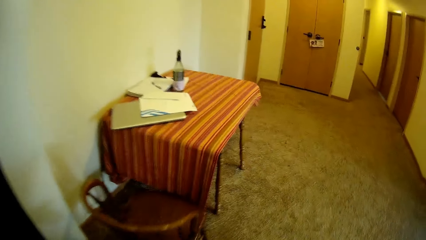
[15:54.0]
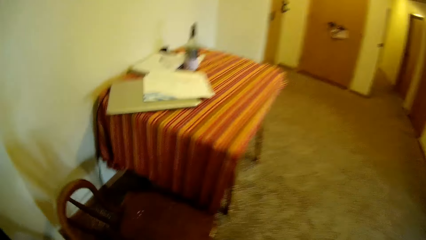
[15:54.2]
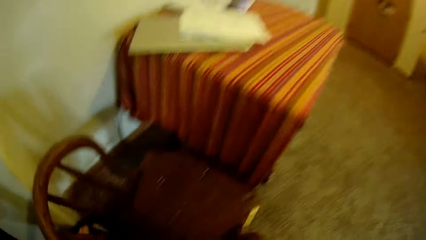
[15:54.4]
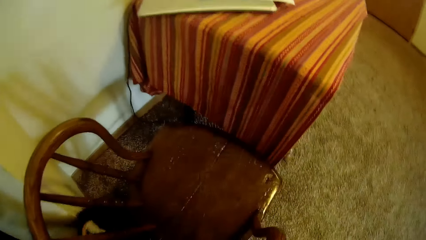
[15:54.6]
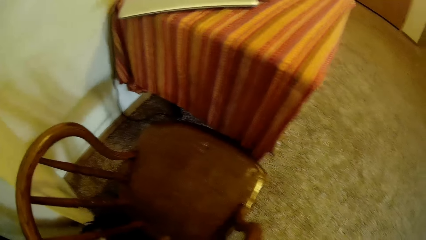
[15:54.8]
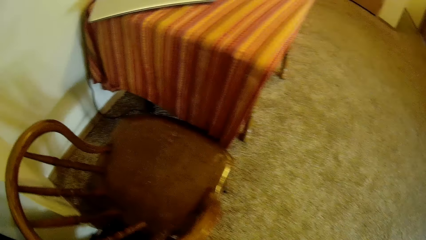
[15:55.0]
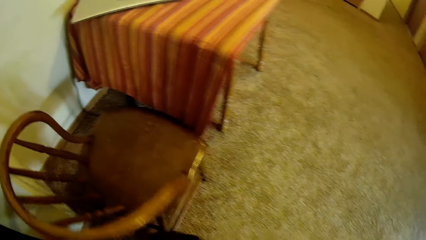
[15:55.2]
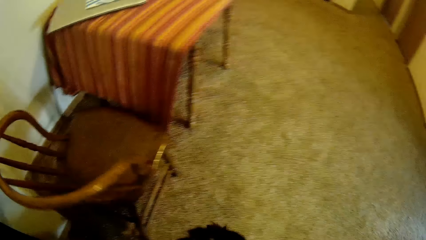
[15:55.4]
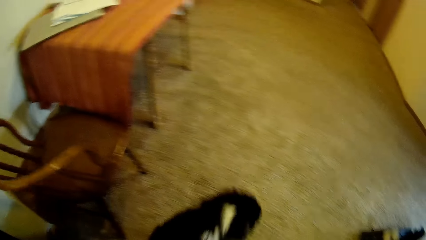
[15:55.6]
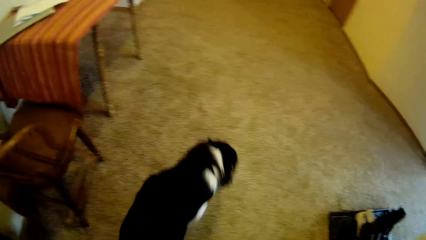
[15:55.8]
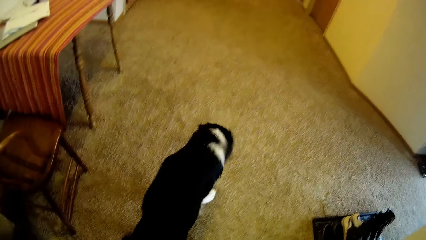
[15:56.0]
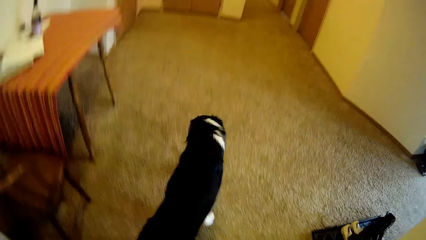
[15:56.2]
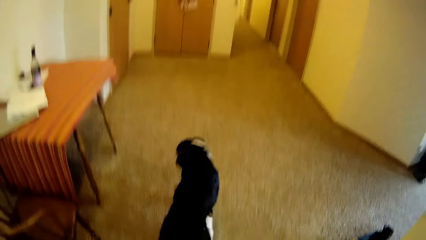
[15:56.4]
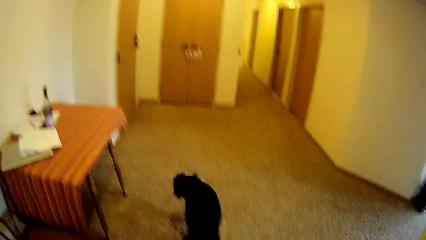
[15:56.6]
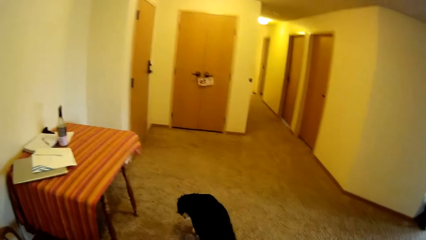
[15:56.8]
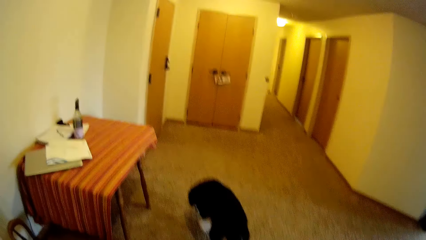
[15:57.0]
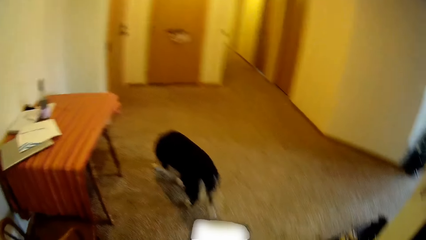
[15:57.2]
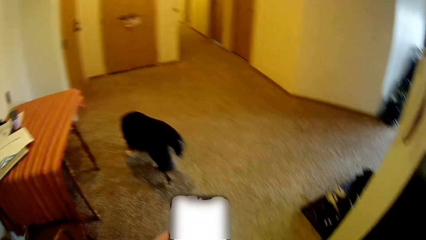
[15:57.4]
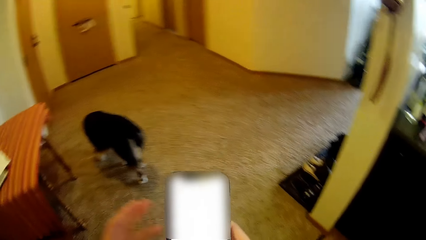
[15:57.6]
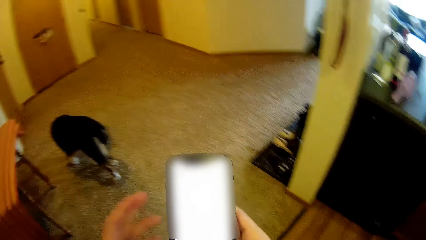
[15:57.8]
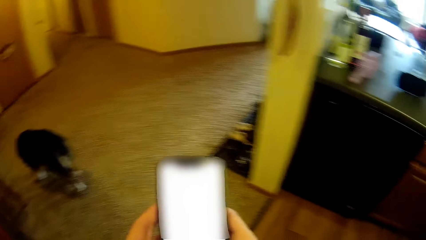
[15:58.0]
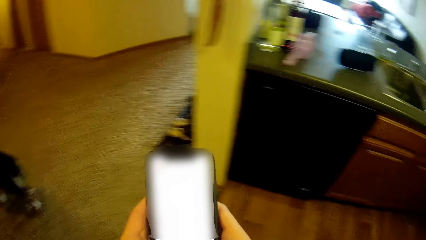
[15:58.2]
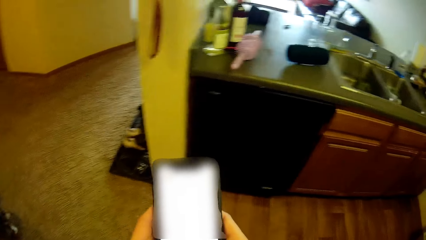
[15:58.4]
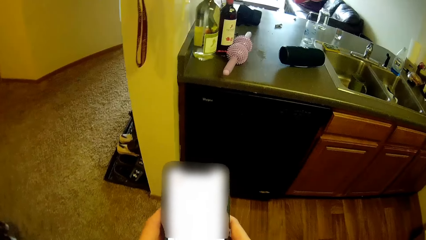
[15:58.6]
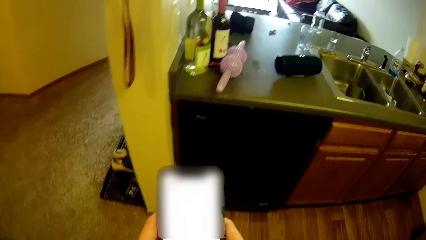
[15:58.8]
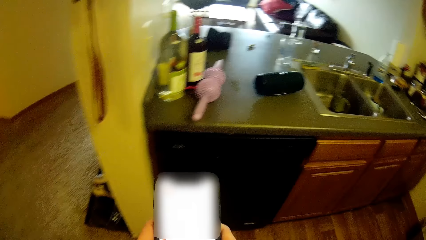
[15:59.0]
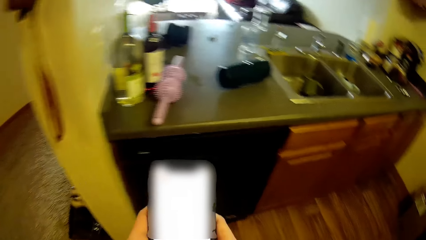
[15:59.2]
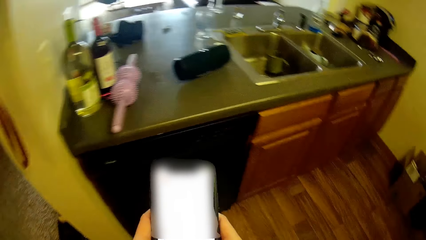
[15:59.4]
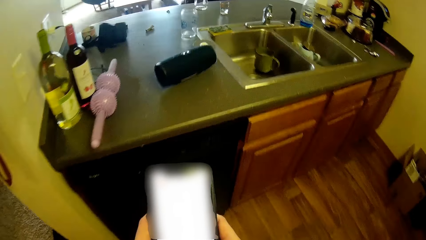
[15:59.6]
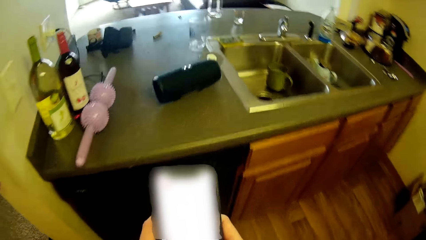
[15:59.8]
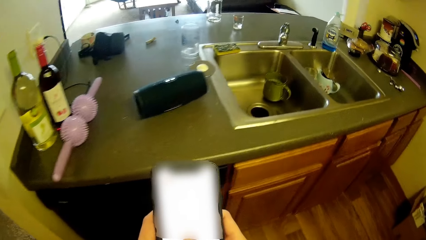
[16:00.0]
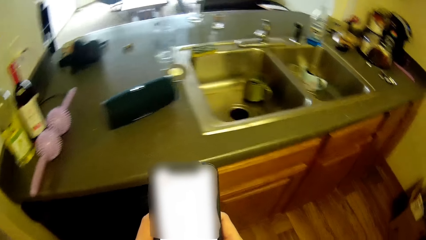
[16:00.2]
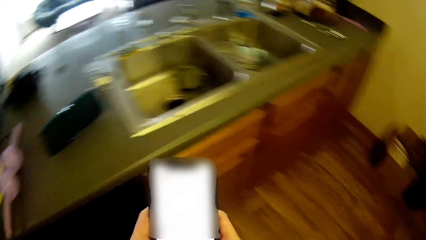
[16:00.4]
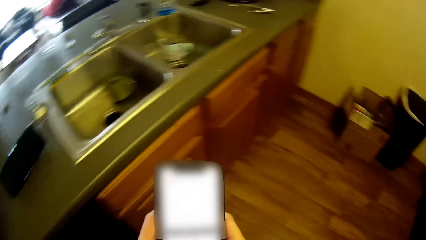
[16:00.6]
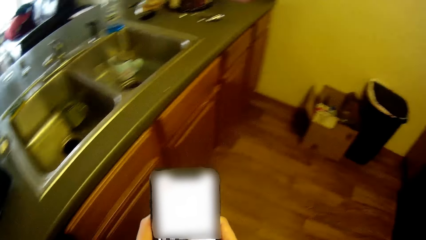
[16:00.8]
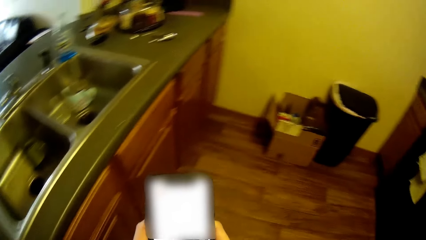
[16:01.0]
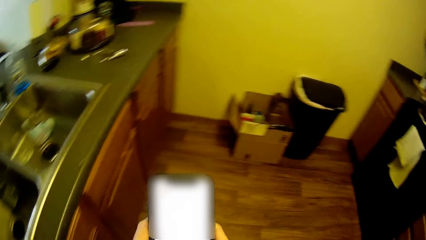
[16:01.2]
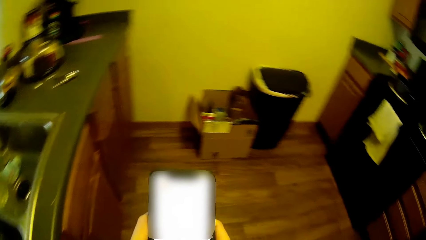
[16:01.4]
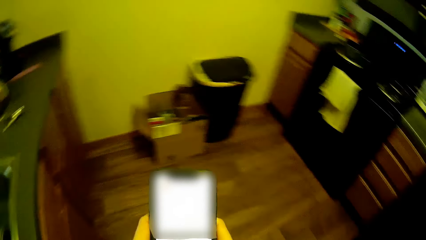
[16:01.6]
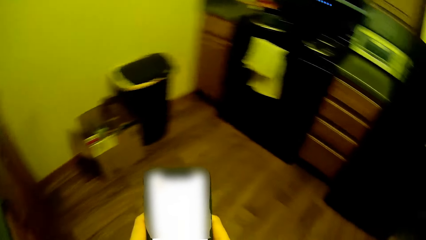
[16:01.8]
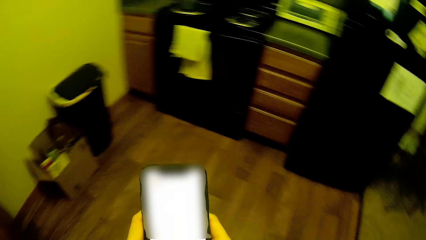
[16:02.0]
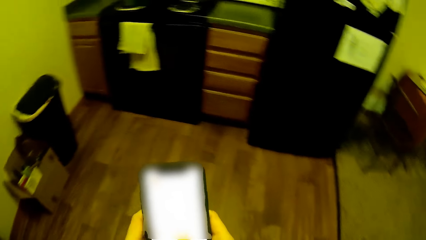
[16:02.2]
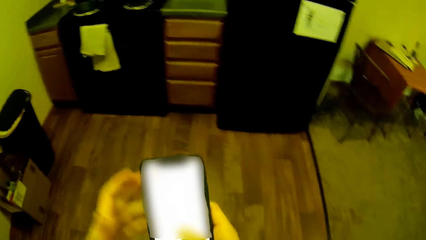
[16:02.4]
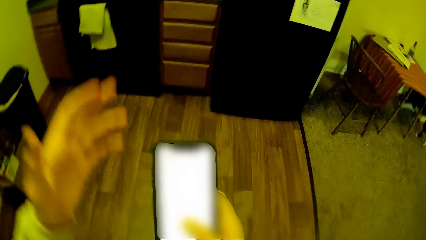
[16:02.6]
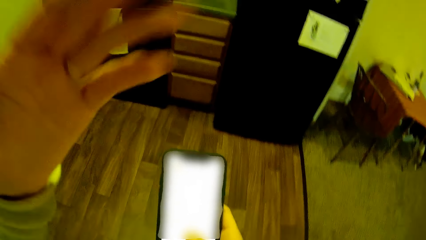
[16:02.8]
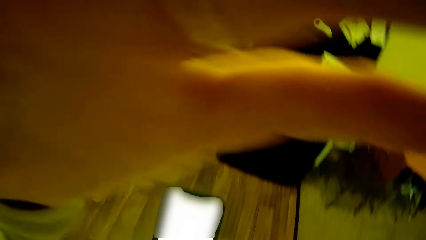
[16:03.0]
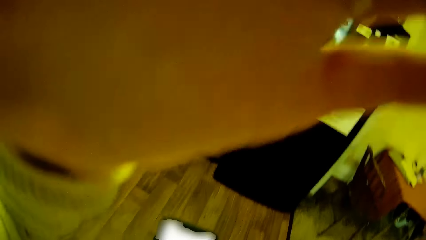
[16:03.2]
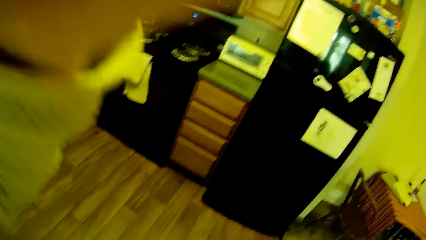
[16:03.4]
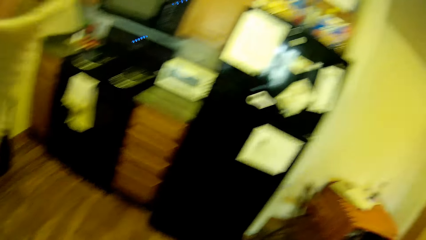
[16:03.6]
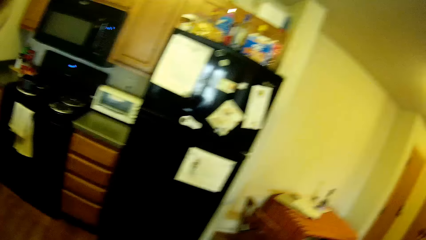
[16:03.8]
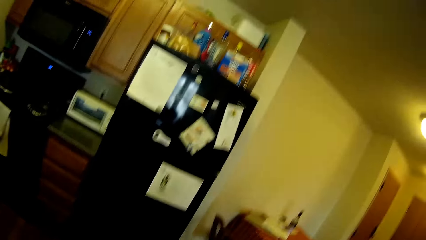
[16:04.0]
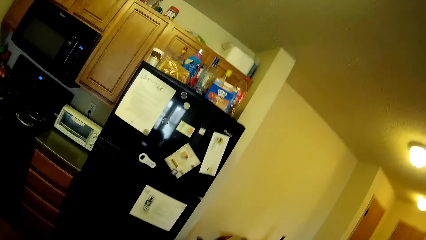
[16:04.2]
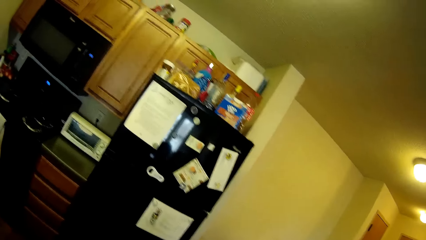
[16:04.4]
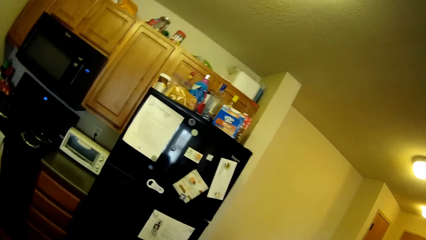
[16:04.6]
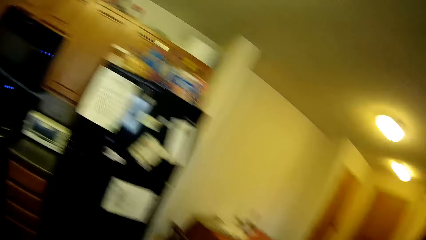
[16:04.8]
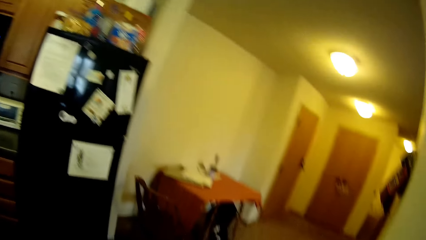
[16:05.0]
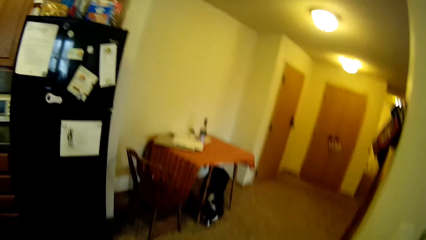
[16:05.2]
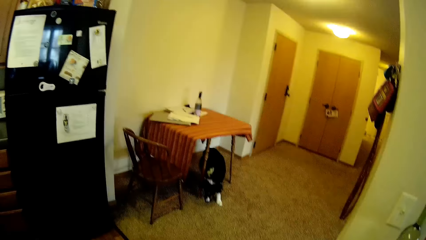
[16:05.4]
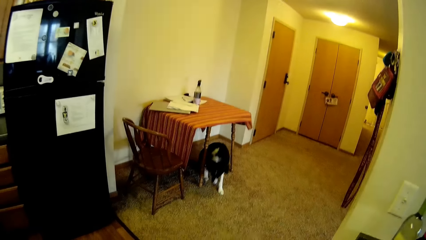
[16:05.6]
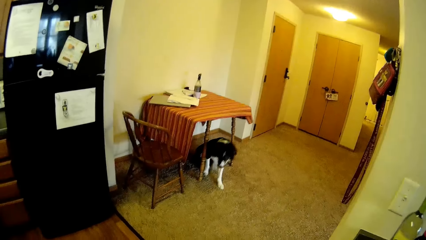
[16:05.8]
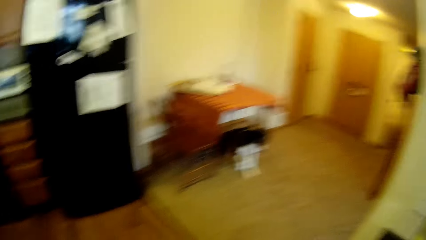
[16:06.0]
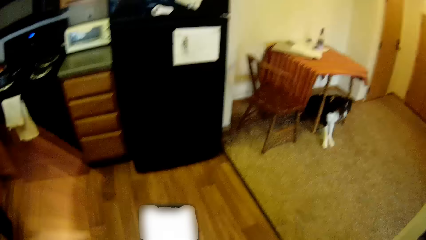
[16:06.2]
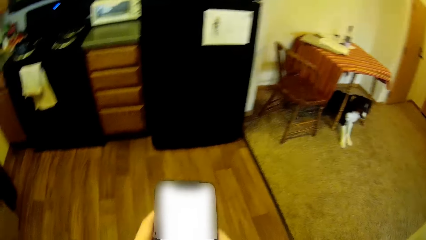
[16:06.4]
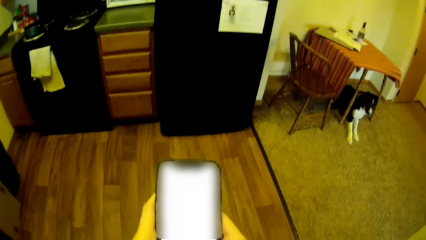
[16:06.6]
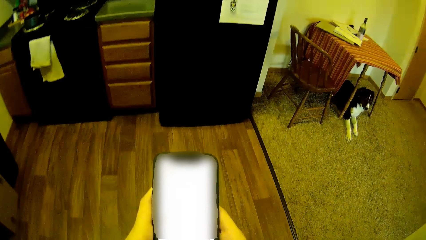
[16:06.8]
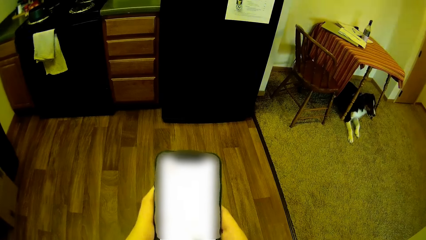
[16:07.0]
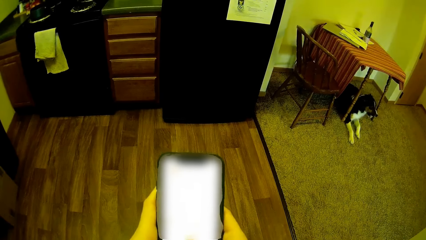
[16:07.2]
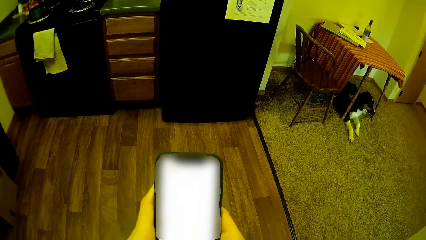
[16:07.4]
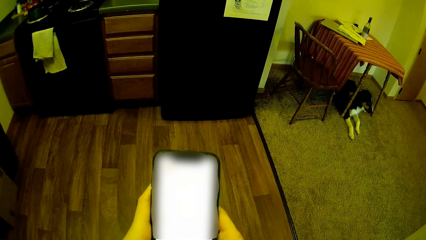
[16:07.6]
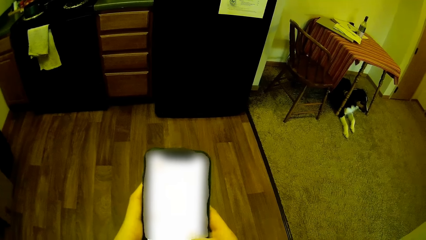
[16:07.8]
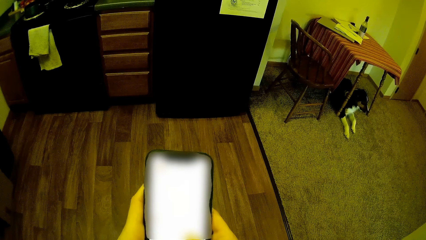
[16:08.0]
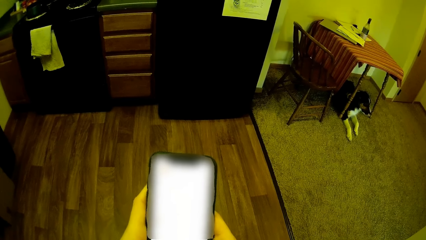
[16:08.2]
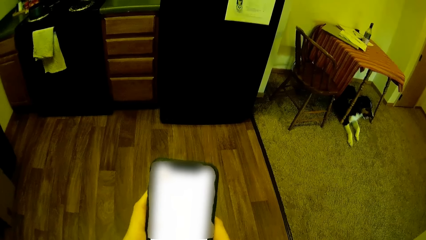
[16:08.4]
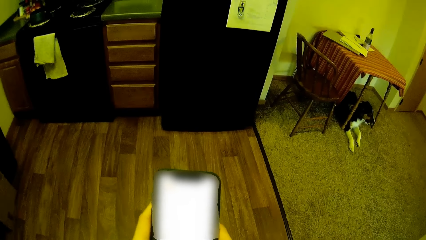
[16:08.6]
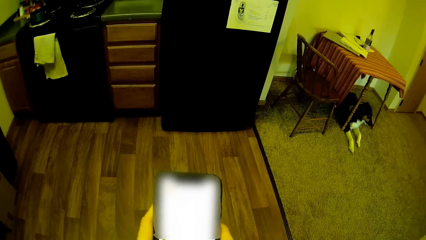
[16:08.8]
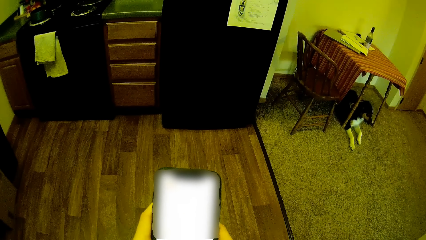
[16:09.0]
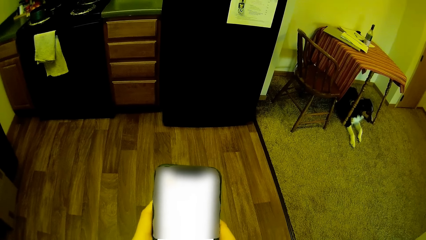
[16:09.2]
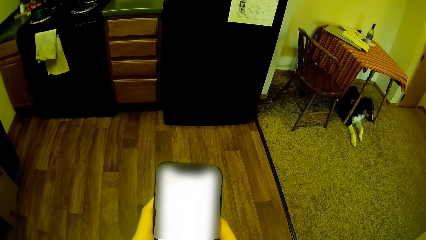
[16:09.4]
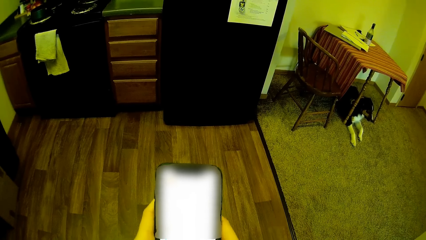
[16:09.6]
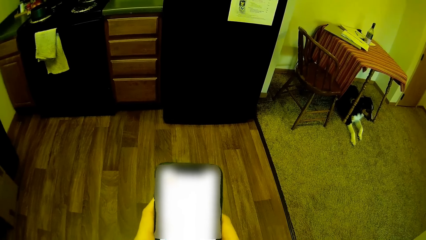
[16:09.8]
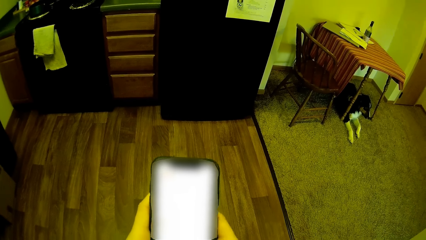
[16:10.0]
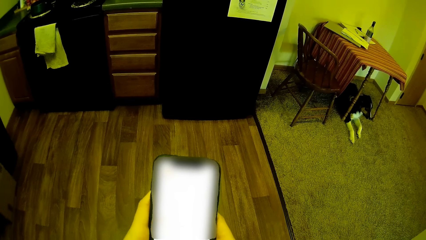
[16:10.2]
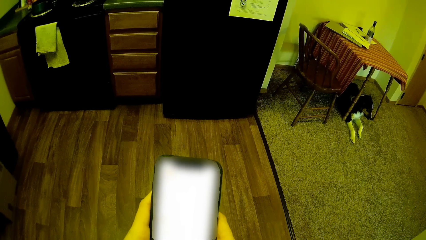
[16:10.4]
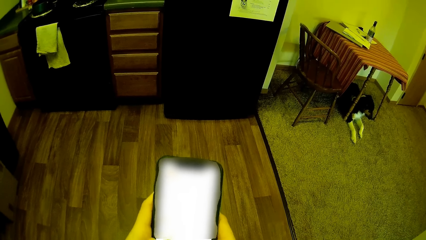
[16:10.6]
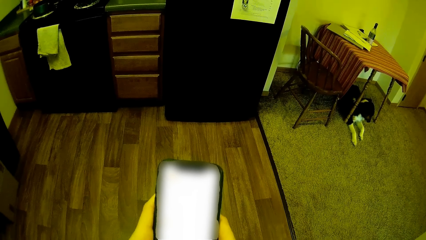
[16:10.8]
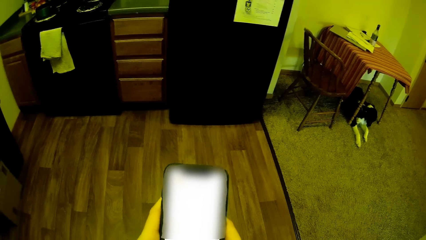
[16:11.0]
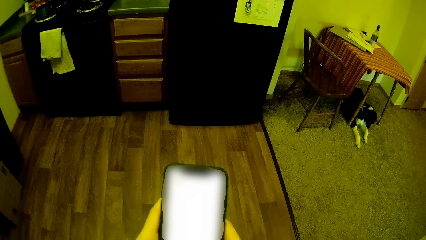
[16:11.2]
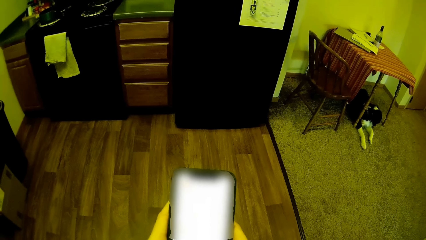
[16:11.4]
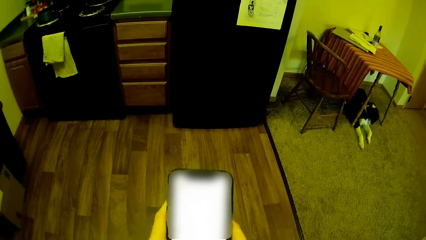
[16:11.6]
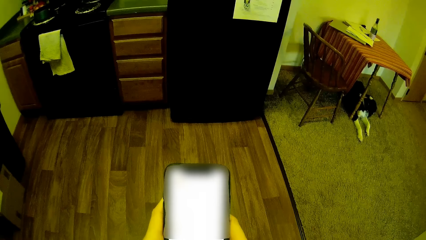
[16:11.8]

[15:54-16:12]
The dog walks towards the dining table. The camera wearer scrolls the phone. She touches the camera with her left hand. She holds something. She looks around the room. The dog sits under the dining table. The camera wearer lowers her left hand. She operates the phone with her hands.
